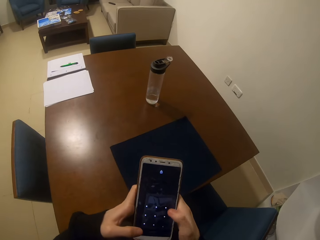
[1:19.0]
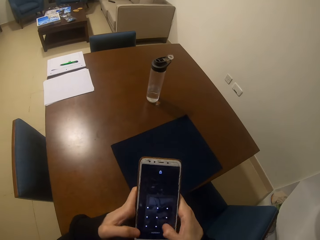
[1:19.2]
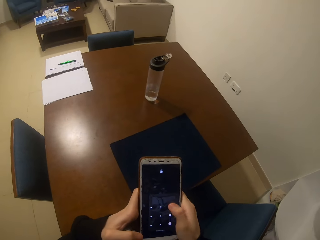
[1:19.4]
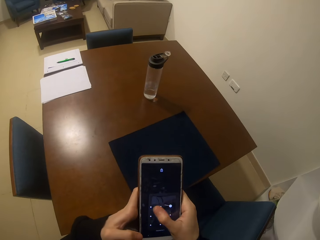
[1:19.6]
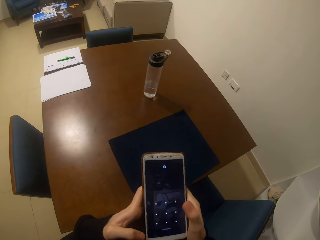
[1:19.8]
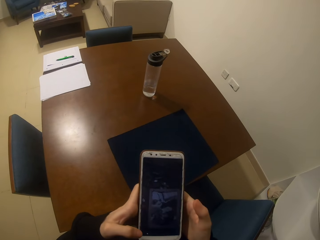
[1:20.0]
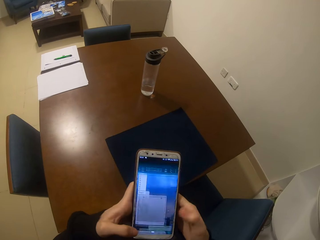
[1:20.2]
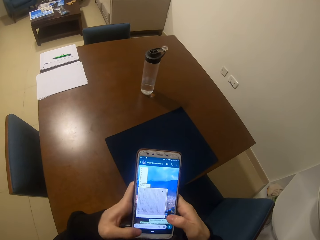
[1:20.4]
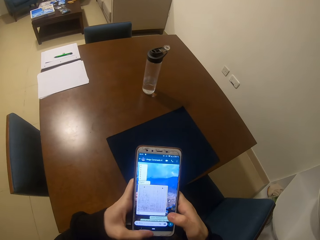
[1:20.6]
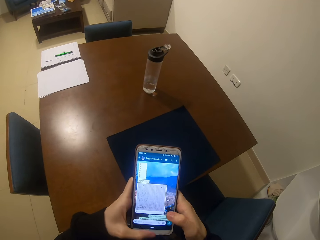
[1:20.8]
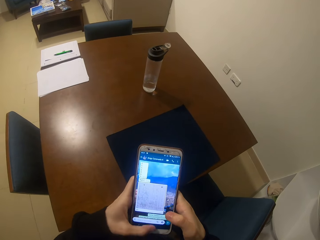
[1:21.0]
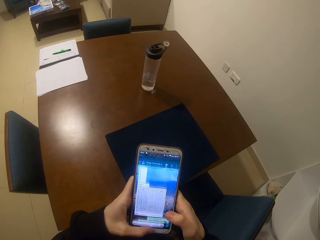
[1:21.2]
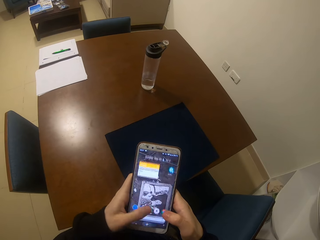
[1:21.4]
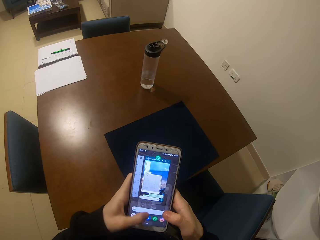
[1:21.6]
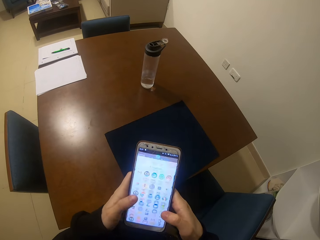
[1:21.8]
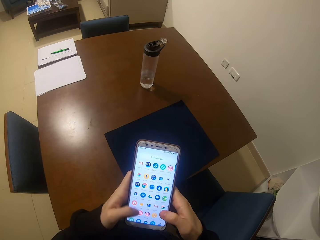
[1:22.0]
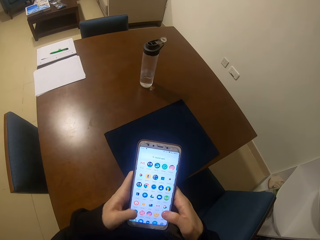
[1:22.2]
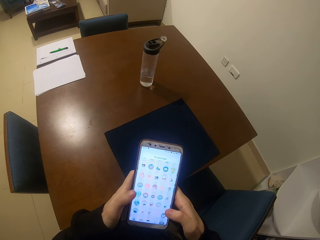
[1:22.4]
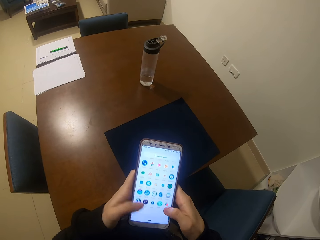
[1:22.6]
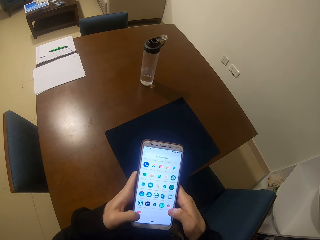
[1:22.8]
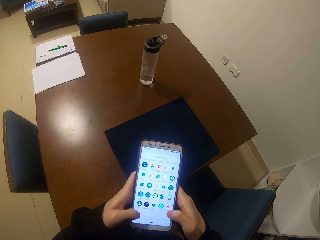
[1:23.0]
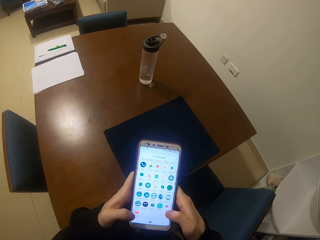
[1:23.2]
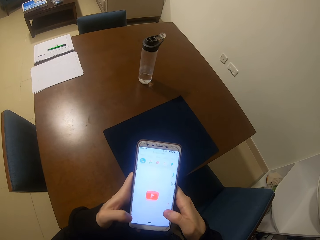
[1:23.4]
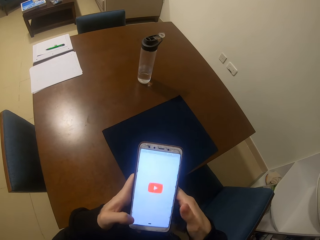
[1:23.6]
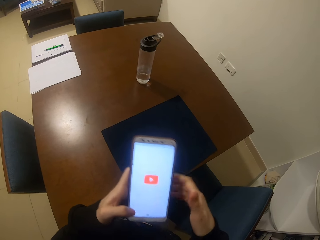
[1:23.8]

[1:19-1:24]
The camera wearer operates the phone.

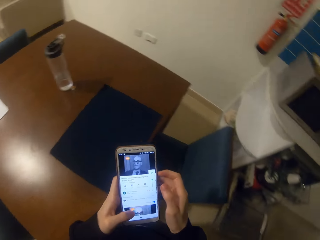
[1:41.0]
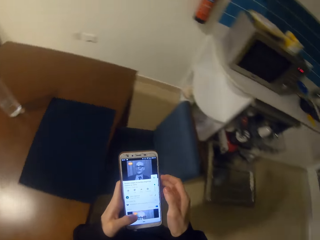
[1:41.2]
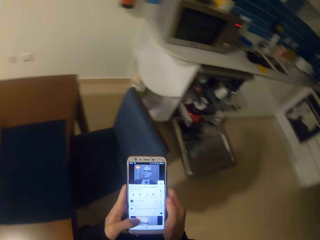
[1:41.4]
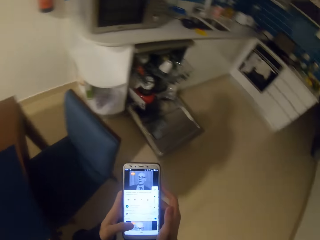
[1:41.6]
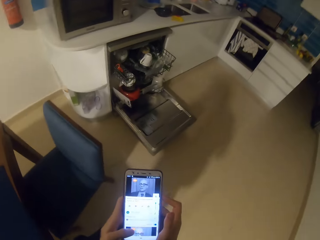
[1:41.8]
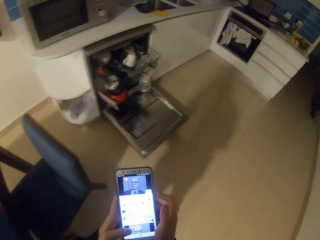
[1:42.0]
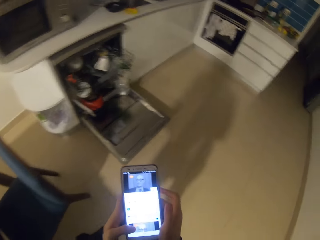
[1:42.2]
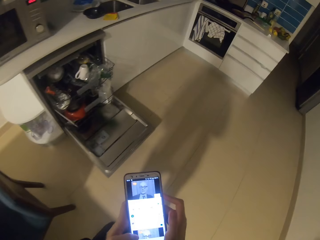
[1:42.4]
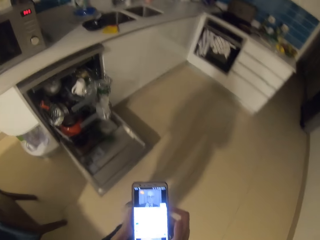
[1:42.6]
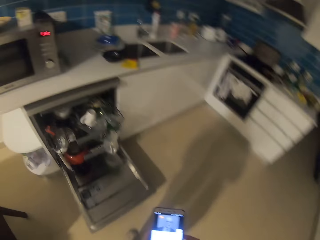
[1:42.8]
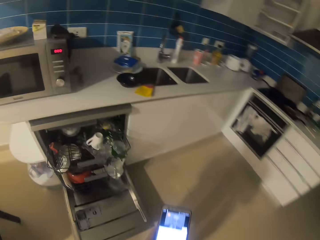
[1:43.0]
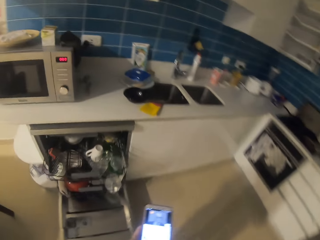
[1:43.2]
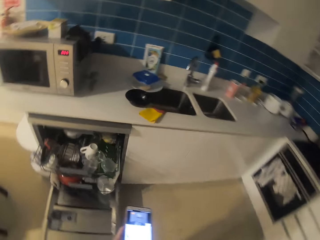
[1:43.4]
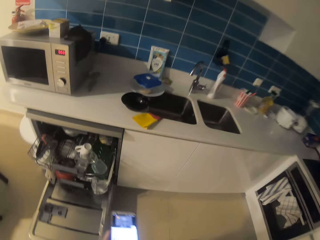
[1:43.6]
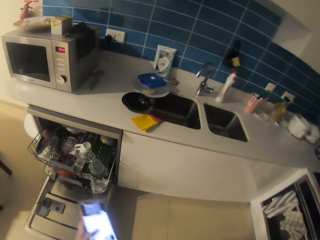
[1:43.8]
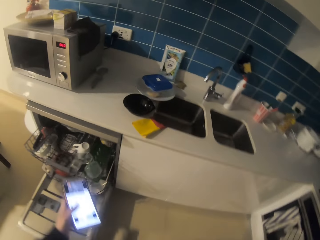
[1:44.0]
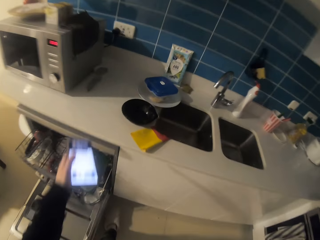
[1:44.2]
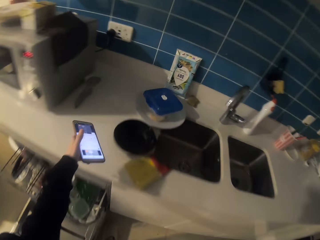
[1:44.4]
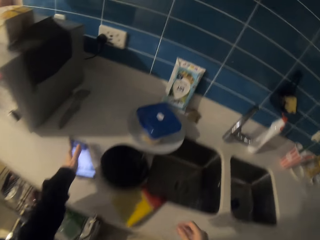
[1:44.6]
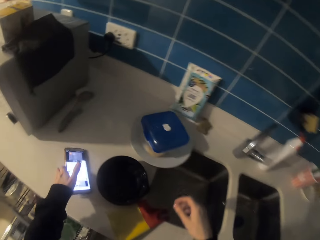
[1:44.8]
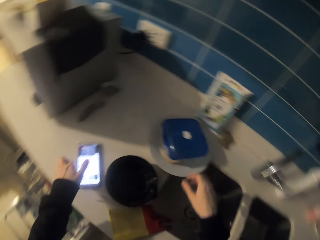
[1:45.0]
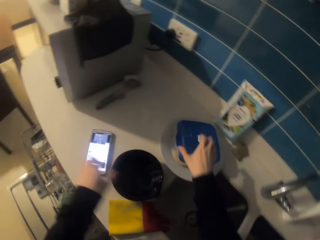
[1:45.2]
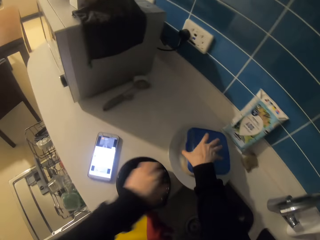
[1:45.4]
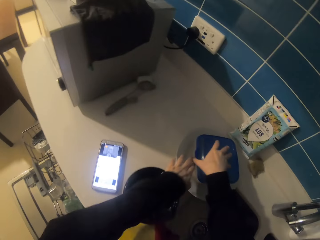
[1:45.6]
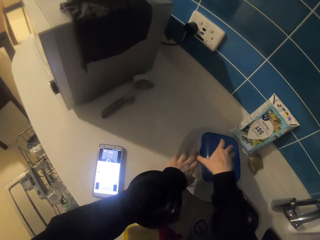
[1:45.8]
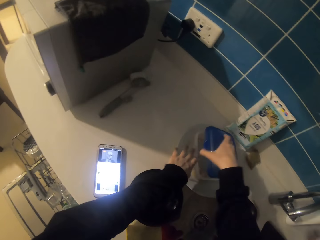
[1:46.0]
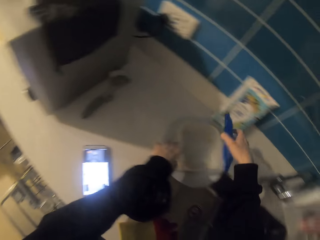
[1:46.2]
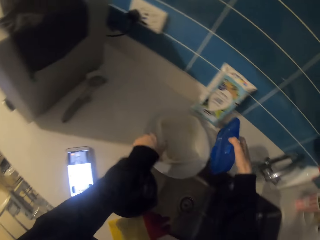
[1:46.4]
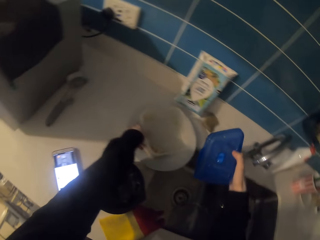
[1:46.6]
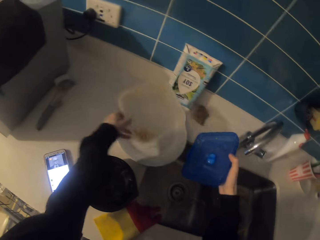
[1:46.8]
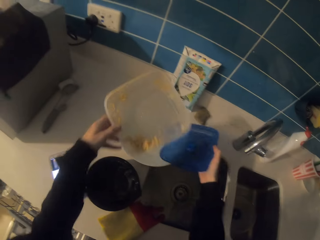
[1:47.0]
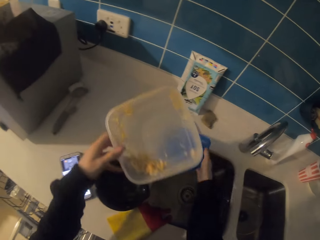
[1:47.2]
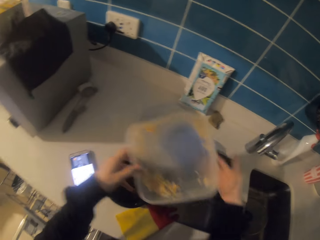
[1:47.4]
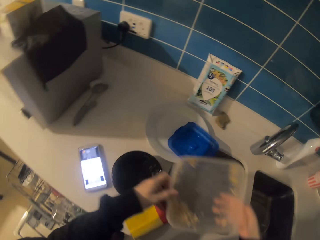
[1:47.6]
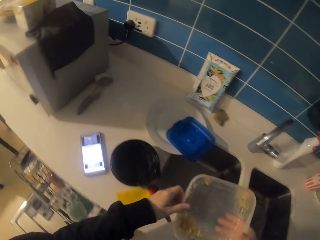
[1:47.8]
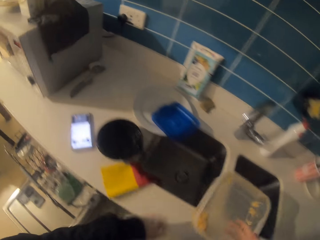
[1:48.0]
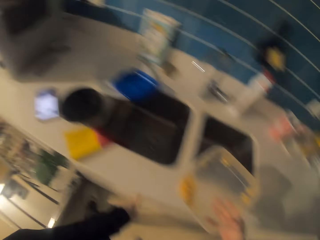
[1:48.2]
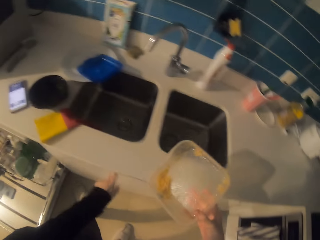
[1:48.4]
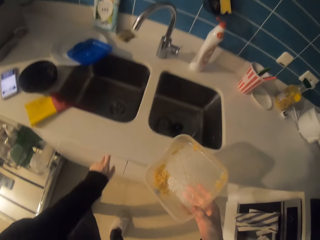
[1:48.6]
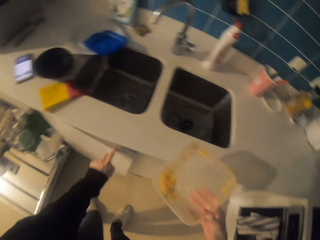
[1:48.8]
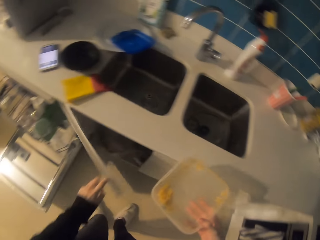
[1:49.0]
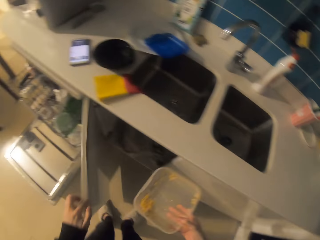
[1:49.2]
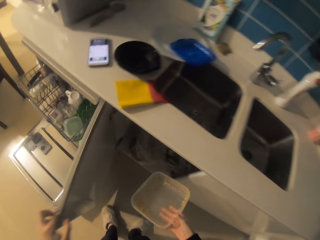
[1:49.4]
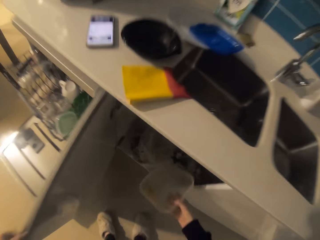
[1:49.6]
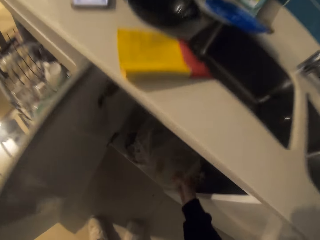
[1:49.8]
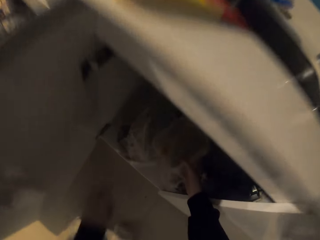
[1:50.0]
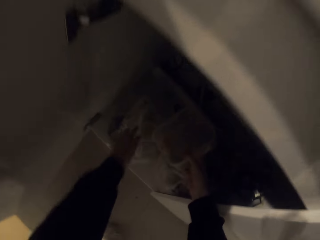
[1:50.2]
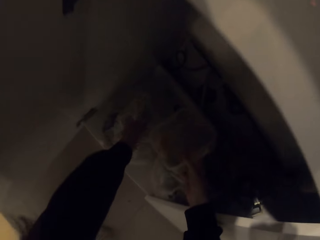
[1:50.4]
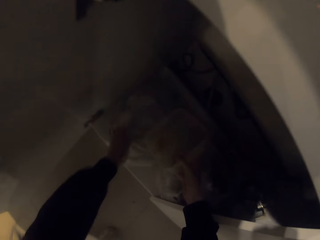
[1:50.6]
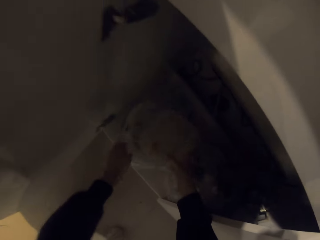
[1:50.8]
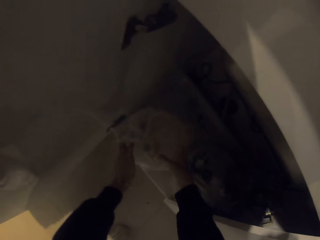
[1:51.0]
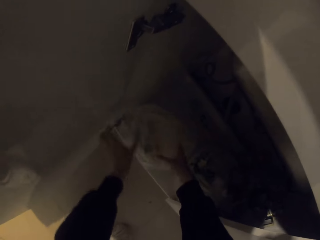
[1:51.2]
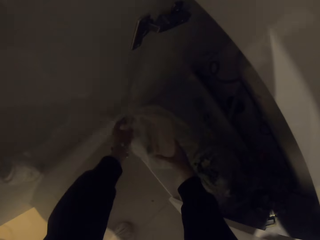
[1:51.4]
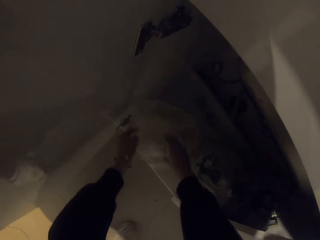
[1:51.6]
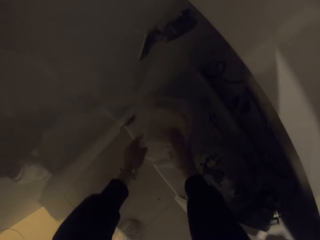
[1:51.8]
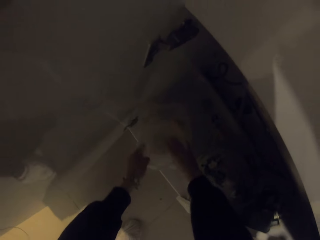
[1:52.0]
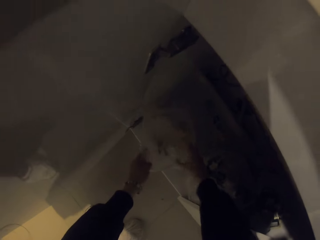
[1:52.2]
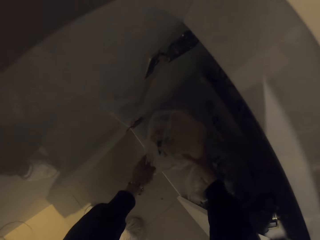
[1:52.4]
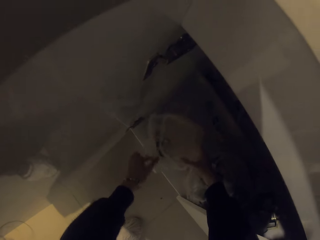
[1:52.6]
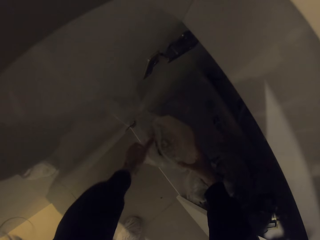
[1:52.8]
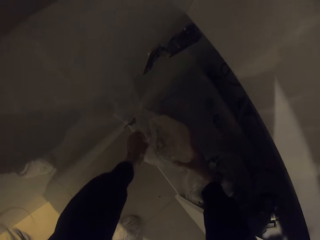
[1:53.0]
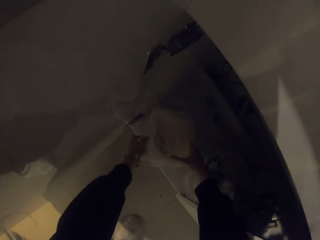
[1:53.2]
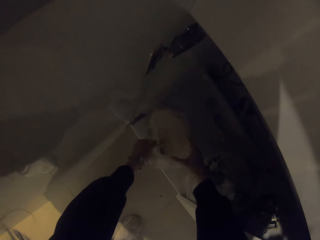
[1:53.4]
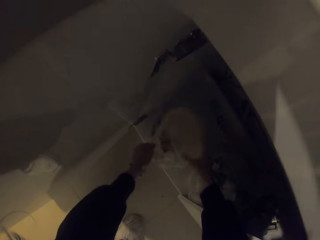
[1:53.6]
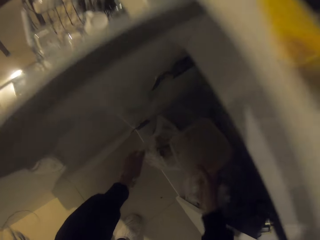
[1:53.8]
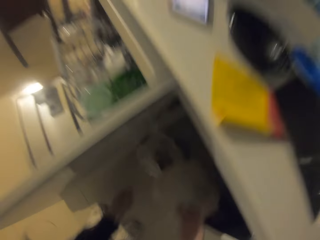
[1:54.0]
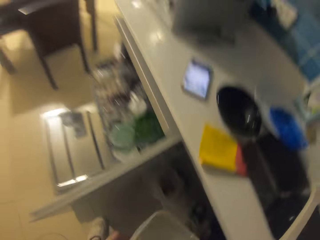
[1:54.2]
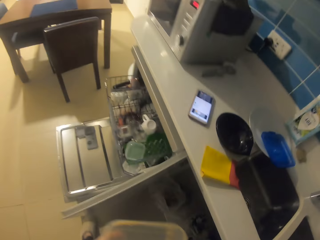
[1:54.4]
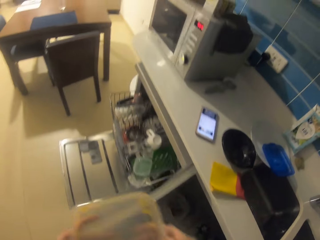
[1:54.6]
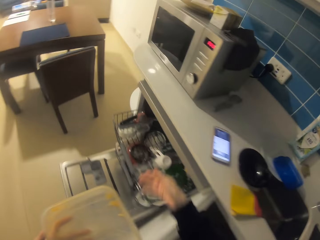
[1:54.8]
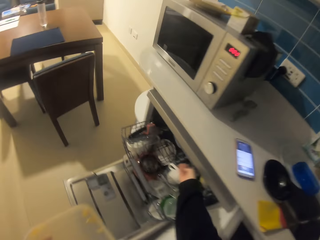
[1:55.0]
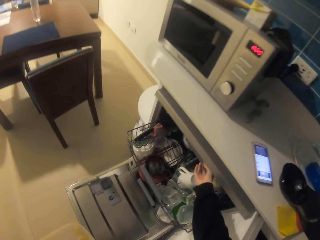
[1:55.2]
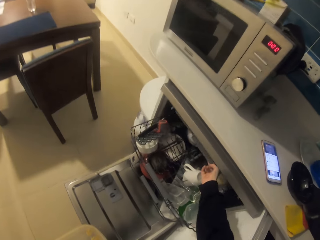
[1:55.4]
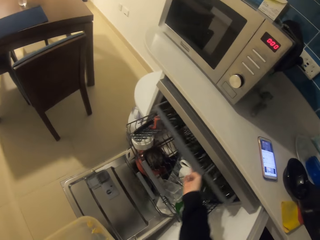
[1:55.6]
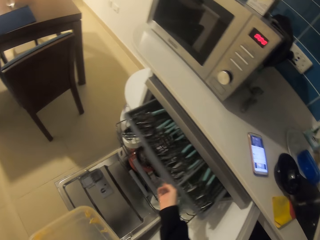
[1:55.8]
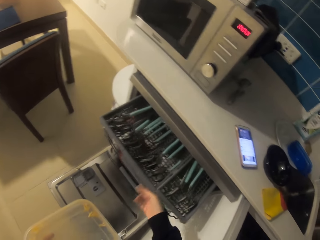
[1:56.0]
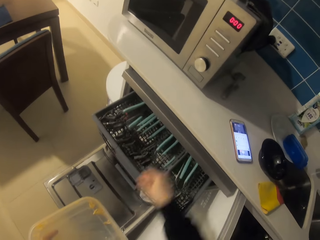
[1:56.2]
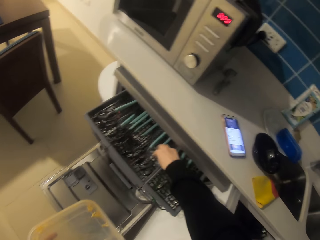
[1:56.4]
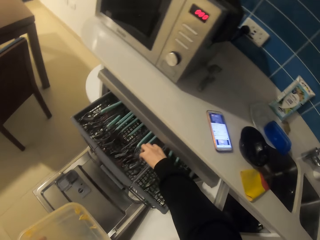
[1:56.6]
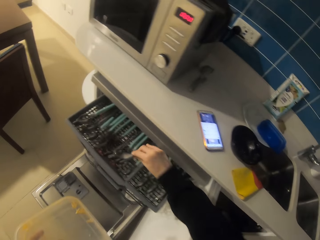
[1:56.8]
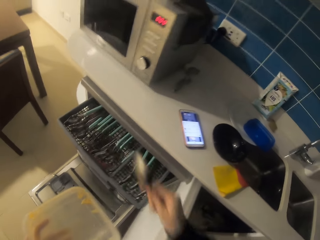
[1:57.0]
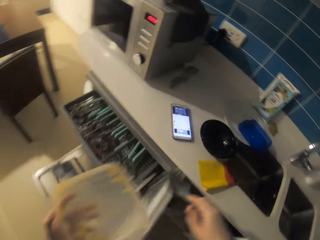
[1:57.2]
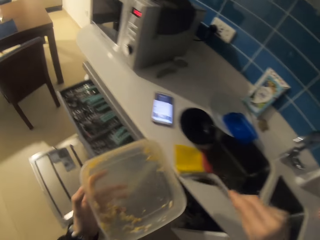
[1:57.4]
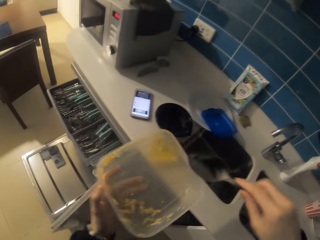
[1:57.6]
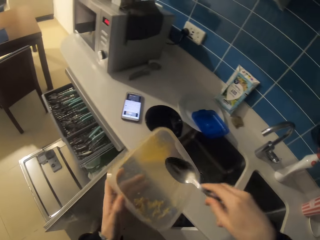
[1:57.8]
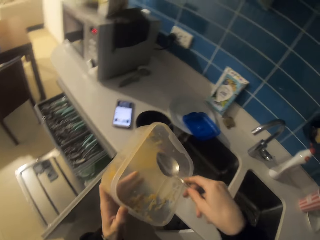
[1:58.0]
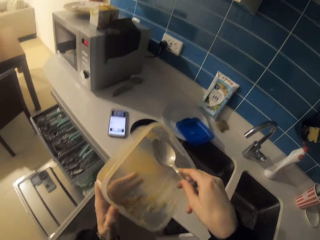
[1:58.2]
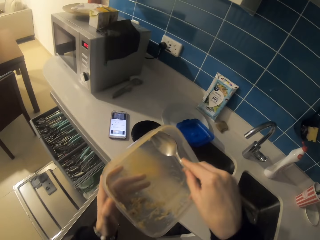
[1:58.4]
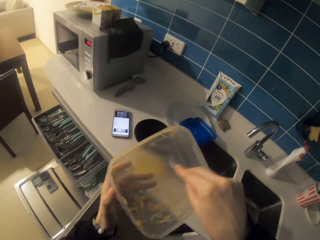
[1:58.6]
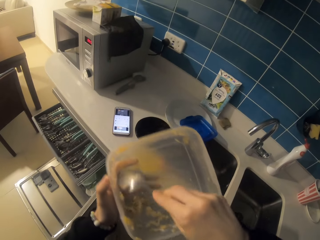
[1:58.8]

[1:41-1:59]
The camera wearer walks towards the sink. They place the phone on the kitchen bench. They open a plastic tin, pick up the plastic tin from the table, and put the plastic tin lid on a white plate. They open a kitchen cabinet. They put dirt in the dustbin. They hold a polythene bag and pour something in the polythene bag. They pull a tray or stand outside. They pick up a spoon from the stand. They clean the dish with the spoon.
